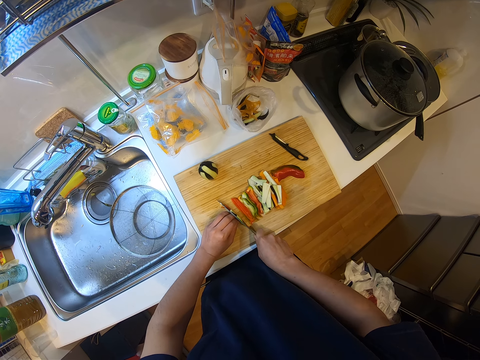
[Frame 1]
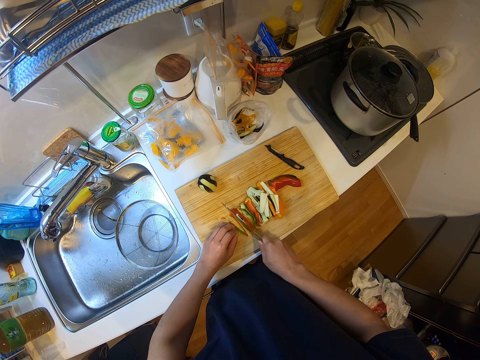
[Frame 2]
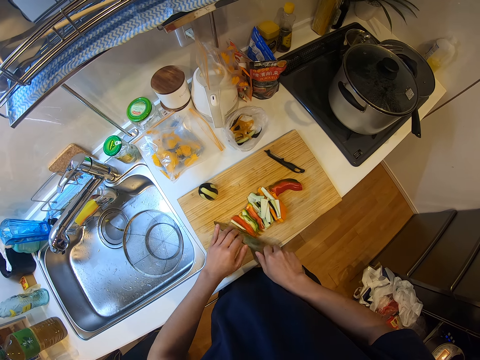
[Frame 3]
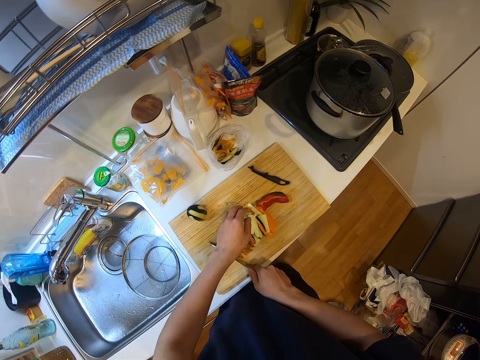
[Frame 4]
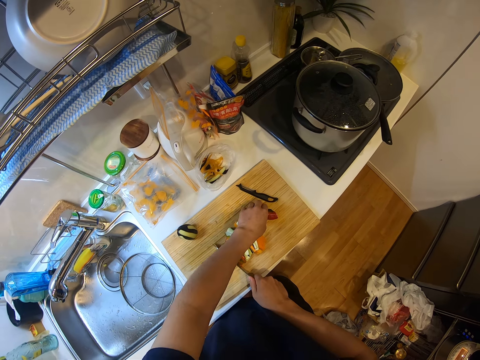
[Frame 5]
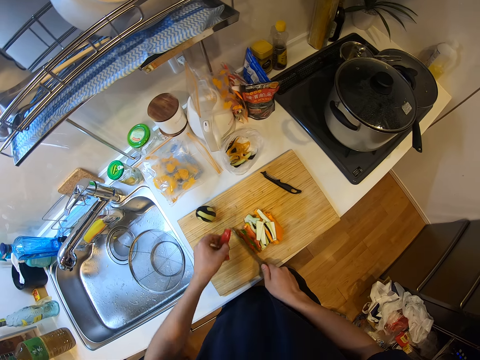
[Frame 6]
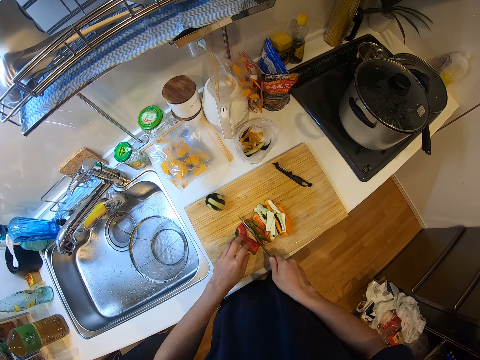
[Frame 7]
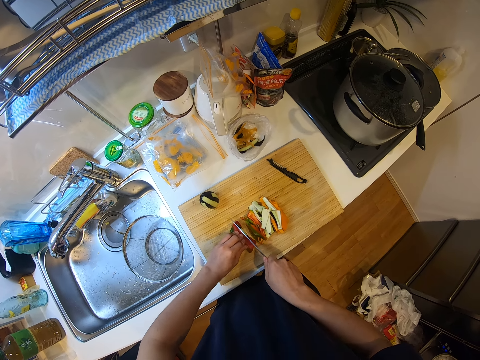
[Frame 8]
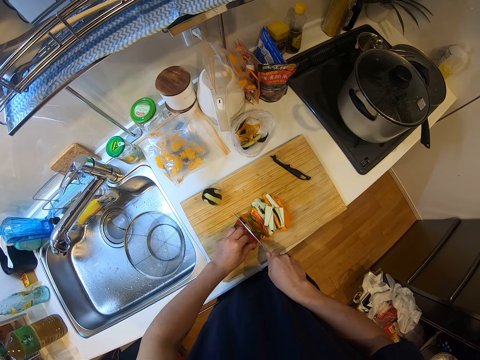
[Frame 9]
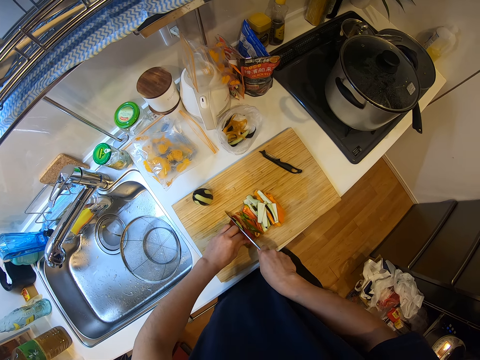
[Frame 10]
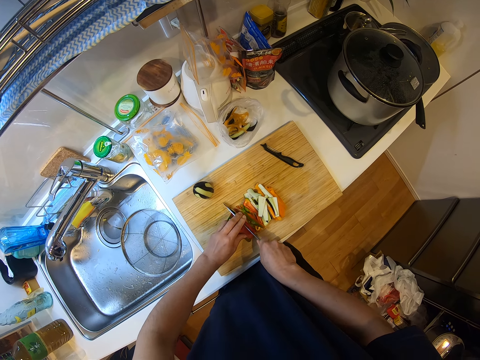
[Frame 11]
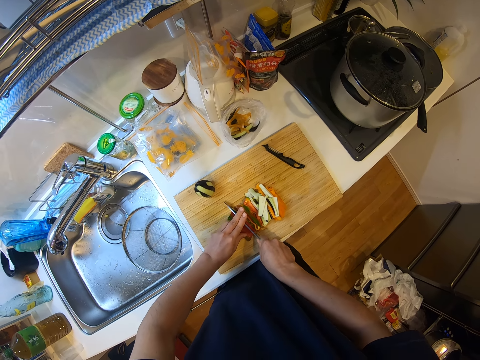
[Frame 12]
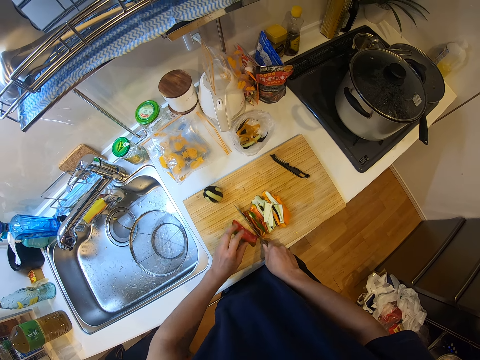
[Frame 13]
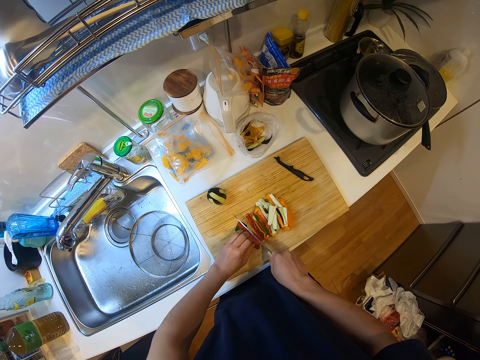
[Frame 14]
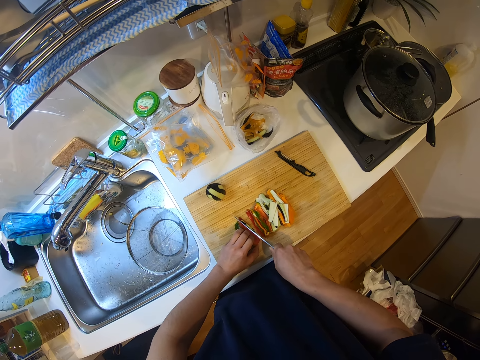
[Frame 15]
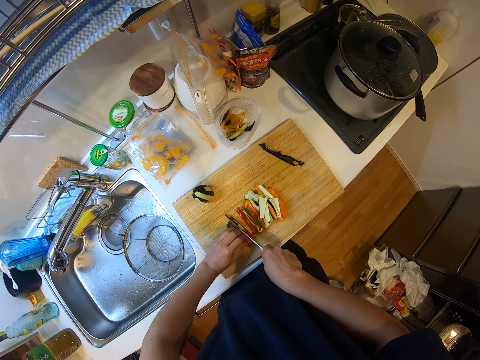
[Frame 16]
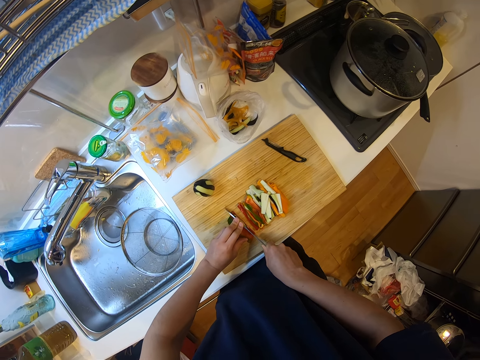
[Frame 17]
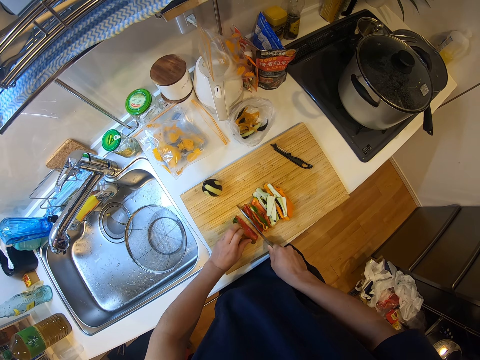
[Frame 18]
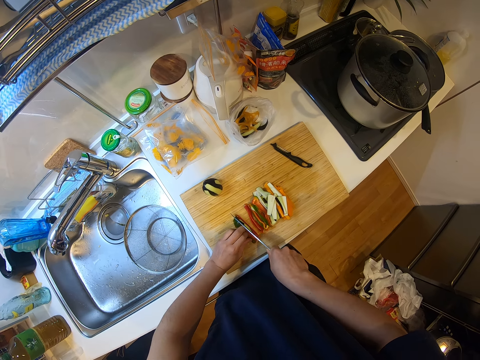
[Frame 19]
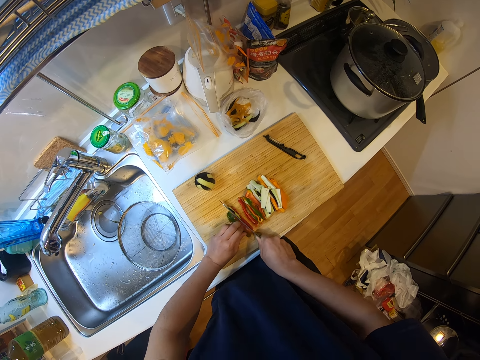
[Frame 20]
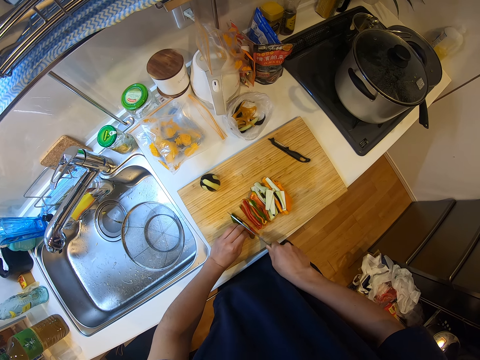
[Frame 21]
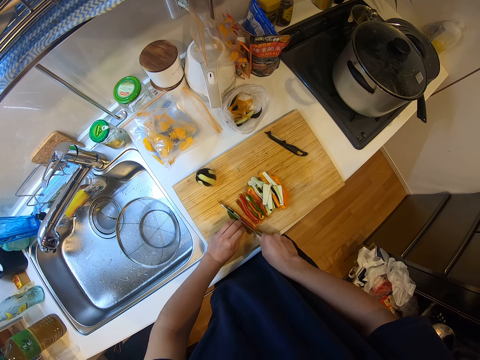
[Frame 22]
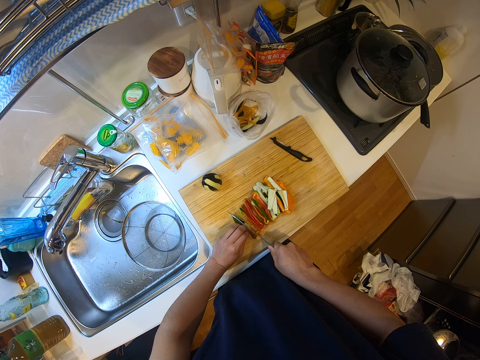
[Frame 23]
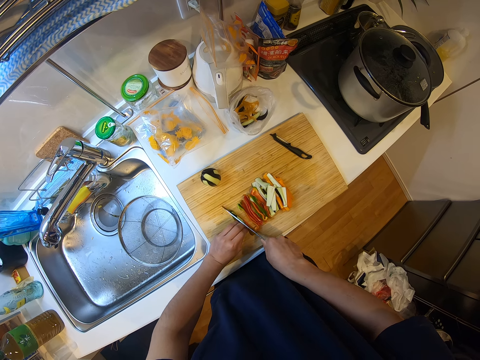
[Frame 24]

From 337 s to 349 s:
The camera wearer wipes the knife. They take the pepper on the chop board. They cut the pepper with the knife.

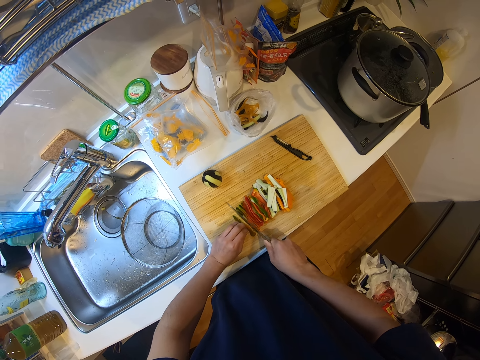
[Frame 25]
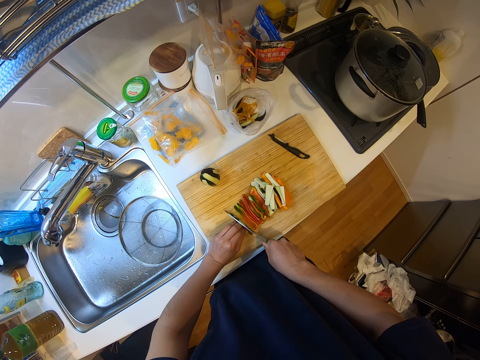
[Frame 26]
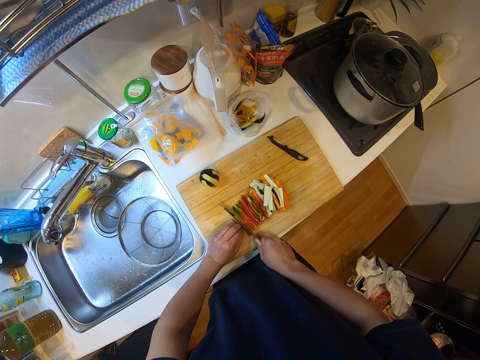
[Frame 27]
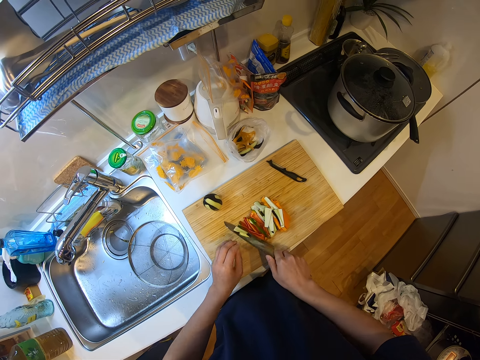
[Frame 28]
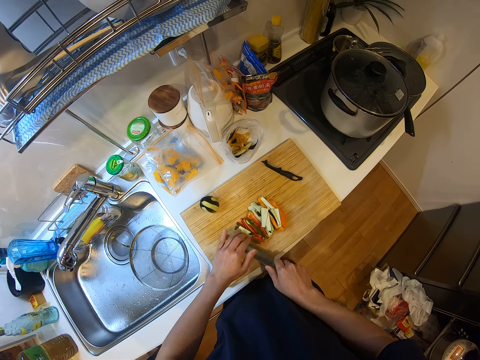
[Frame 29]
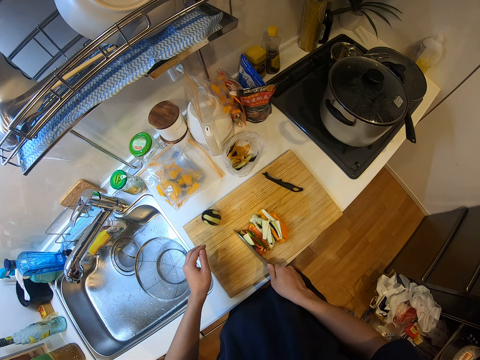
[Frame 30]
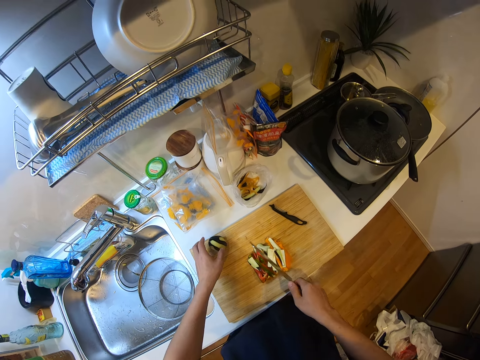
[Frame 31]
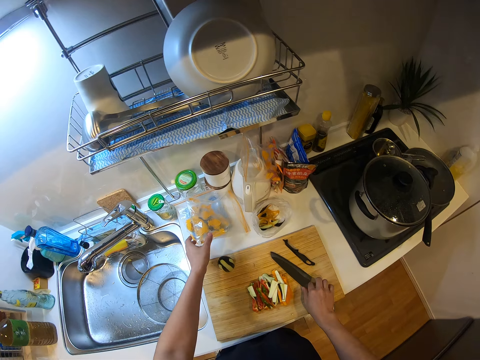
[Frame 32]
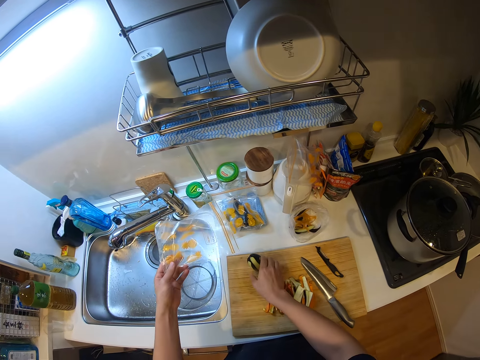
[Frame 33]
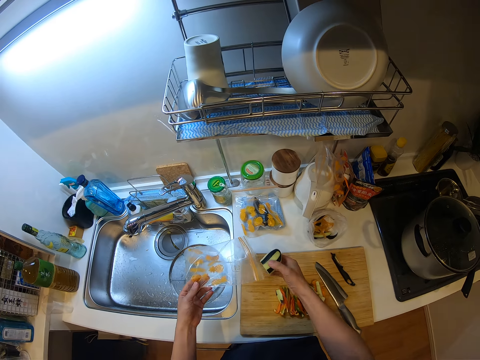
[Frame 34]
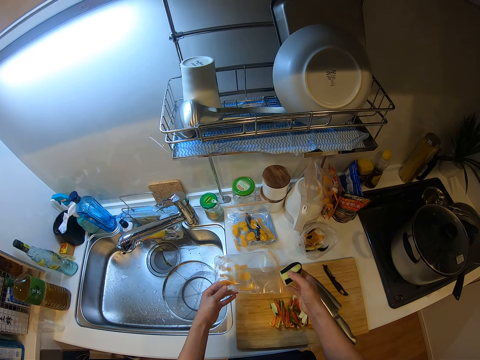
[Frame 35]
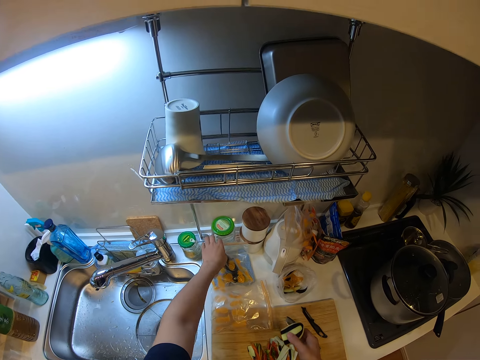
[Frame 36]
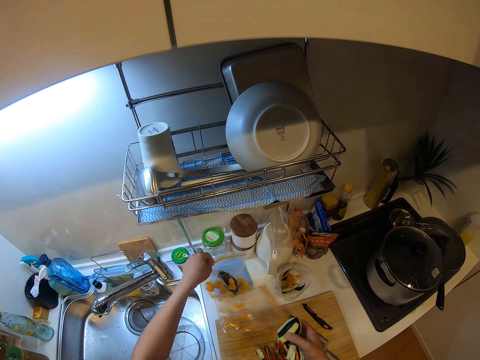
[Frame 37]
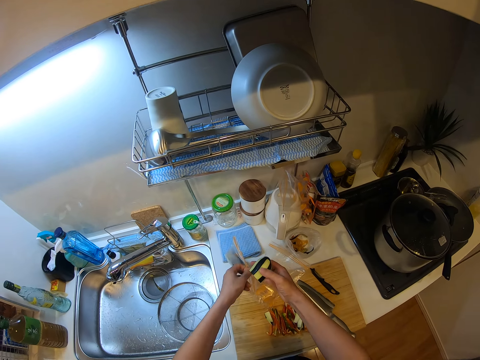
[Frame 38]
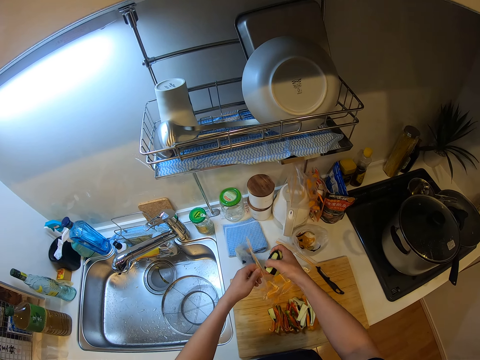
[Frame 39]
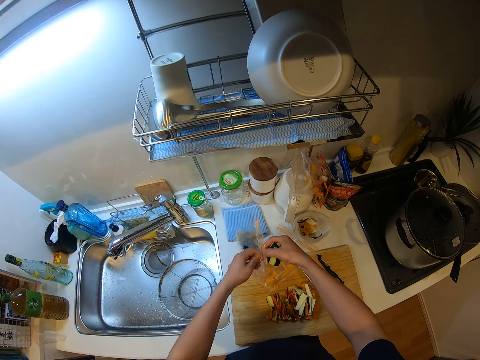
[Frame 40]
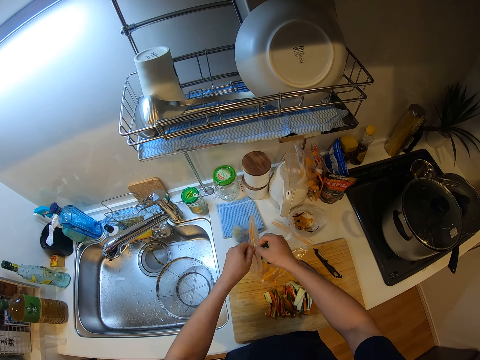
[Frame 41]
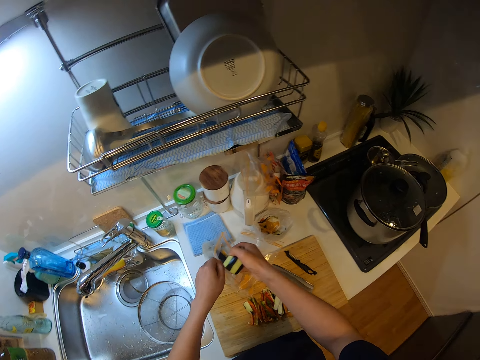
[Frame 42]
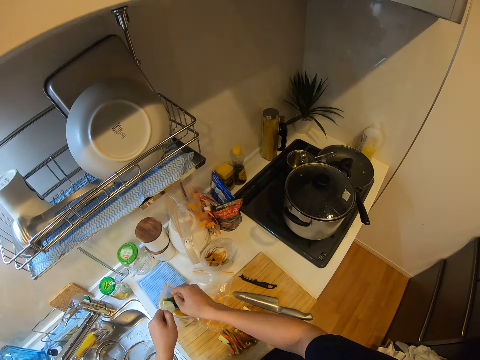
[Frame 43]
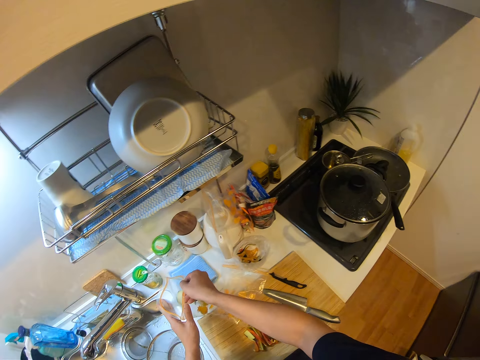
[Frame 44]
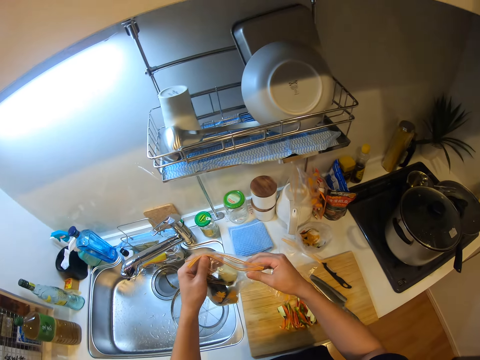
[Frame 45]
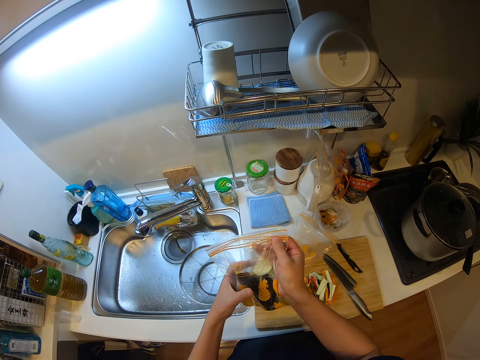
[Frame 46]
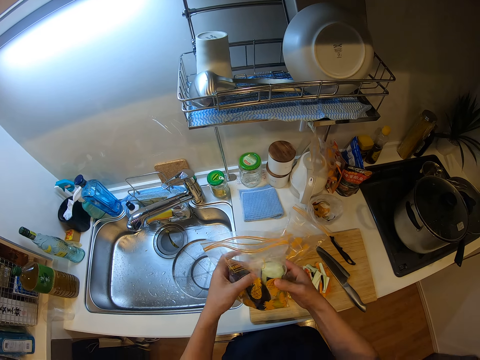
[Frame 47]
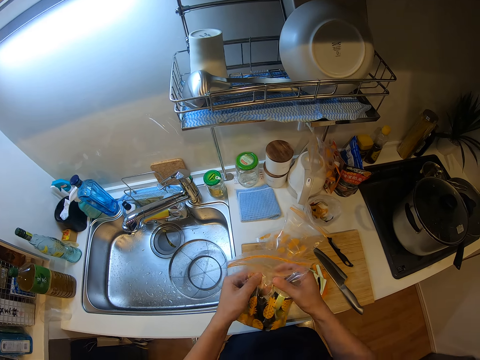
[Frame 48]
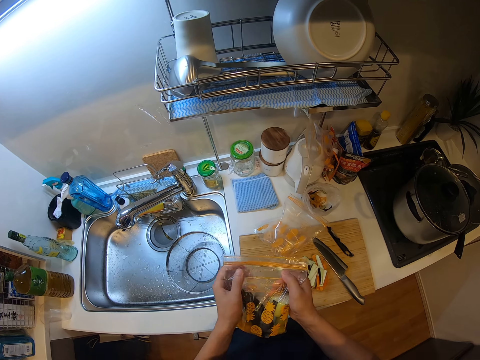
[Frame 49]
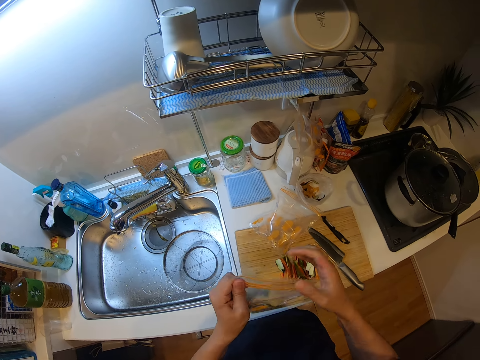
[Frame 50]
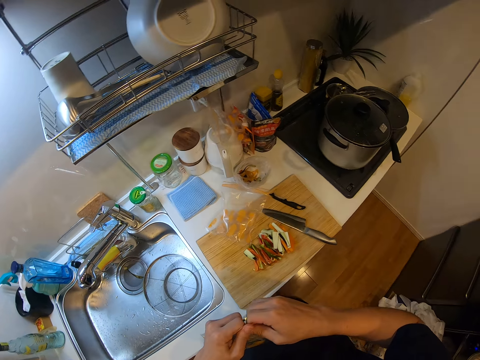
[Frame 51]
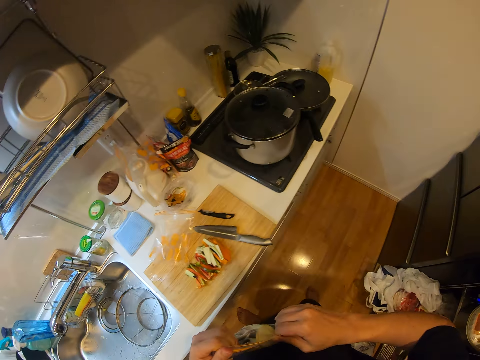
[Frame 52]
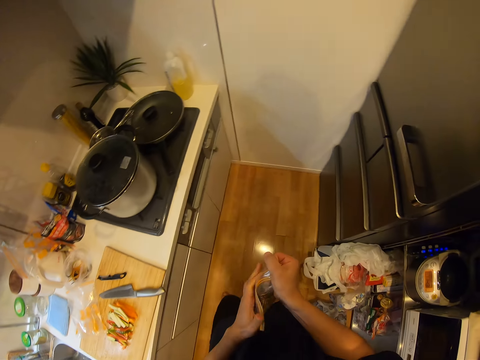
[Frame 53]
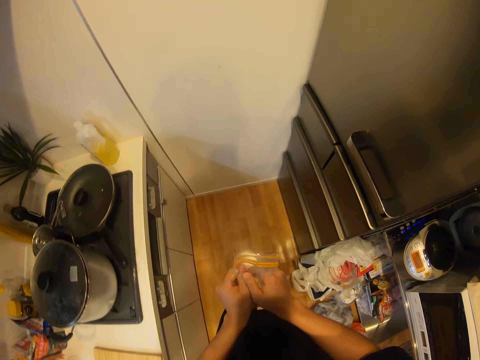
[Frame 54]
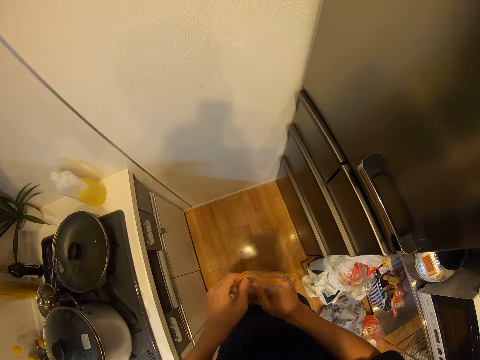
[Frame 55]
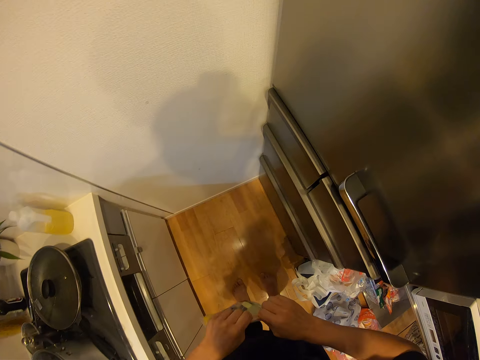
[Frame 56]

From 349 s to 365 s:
The camera wearer wipes the knife. They move the pieces of ingredients on the table. They drop the knife on the chop board. They pick up a resealable pack or sachet of ingredients on the counter. They take the eggplant from the chop board. They drop the sachet of ingredients. They pick up the resealable pack on the counter. They open the resealable pack. They put the eggplant in the sachet of ingredients. They seal the sachet of ingredients. They walk in the kitchen.
